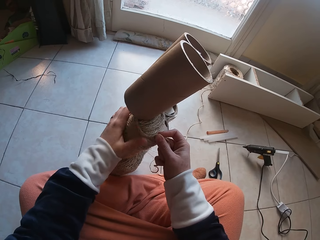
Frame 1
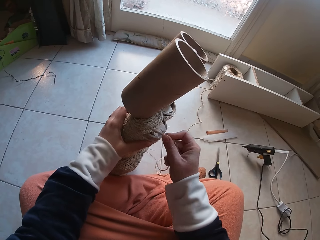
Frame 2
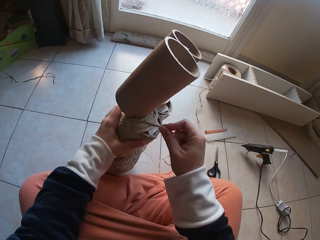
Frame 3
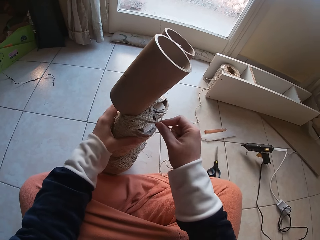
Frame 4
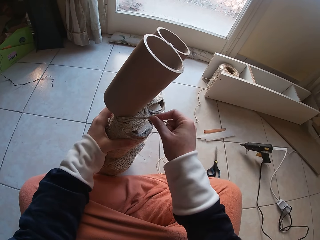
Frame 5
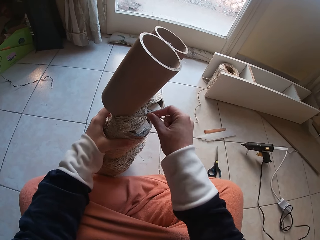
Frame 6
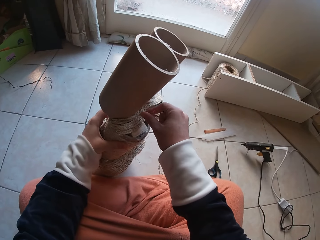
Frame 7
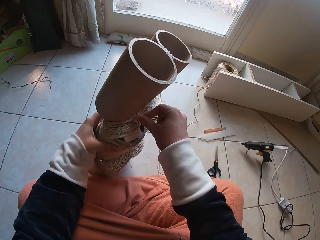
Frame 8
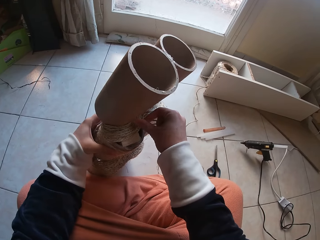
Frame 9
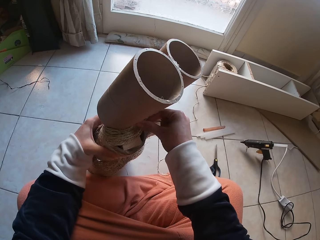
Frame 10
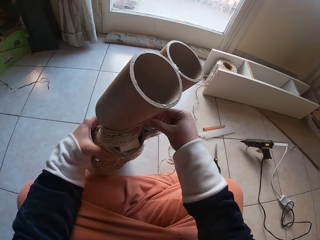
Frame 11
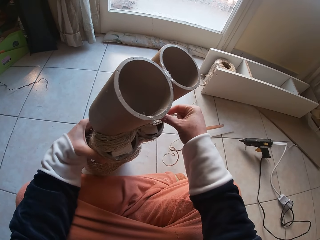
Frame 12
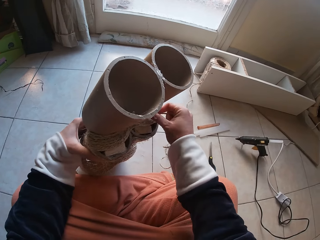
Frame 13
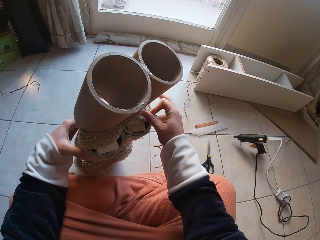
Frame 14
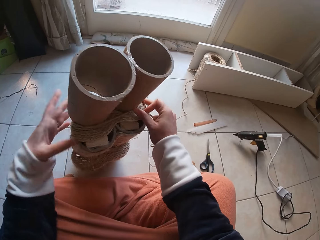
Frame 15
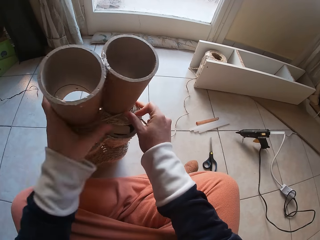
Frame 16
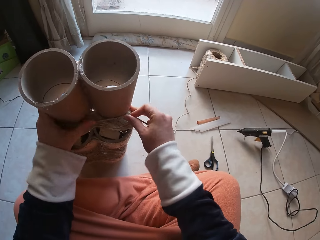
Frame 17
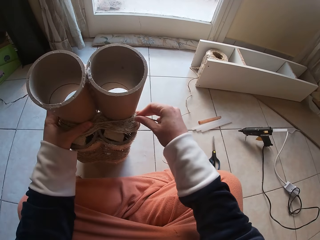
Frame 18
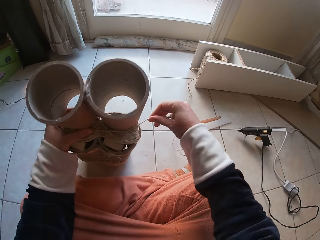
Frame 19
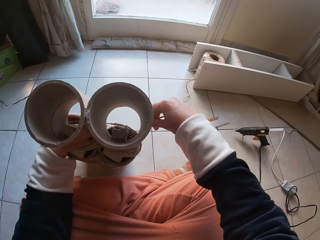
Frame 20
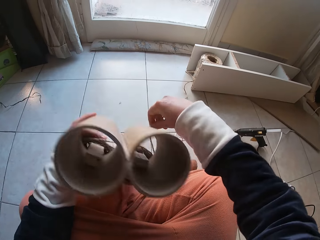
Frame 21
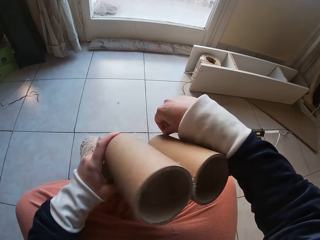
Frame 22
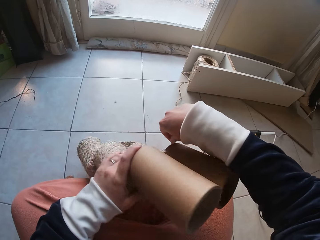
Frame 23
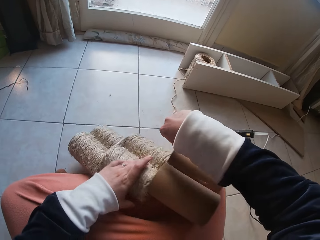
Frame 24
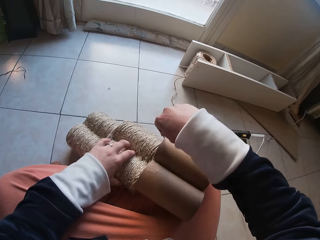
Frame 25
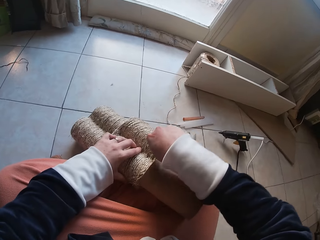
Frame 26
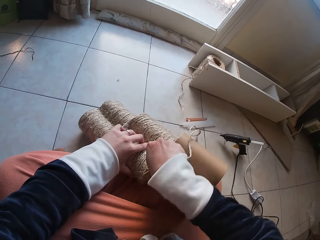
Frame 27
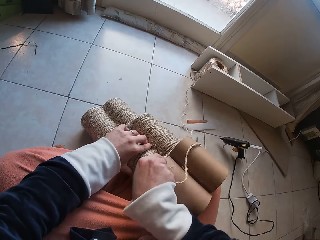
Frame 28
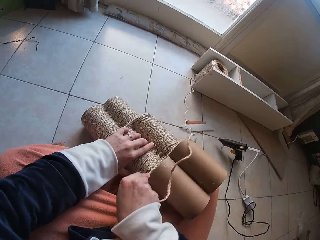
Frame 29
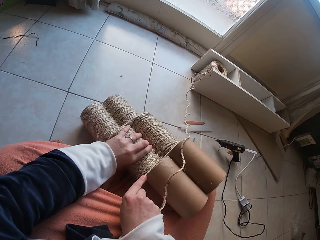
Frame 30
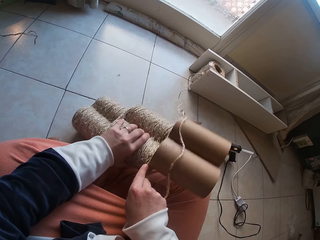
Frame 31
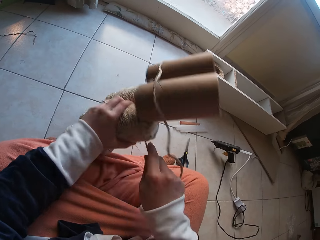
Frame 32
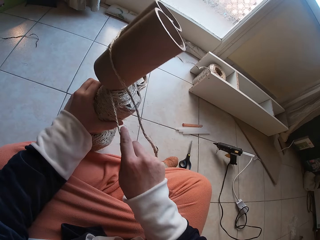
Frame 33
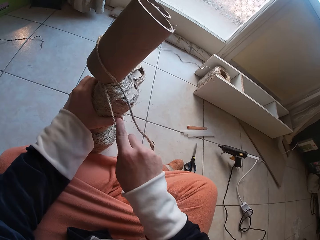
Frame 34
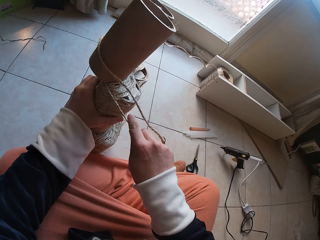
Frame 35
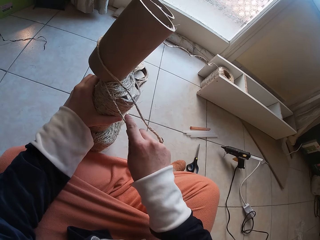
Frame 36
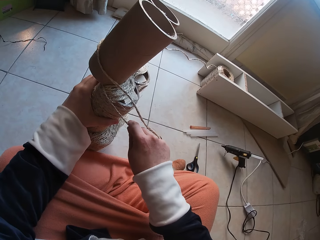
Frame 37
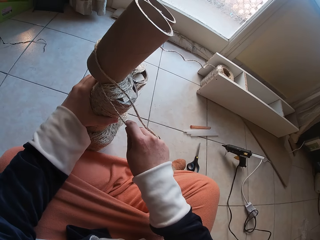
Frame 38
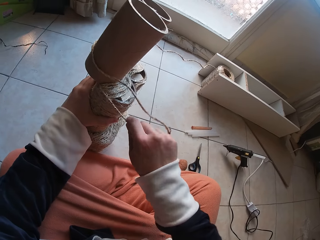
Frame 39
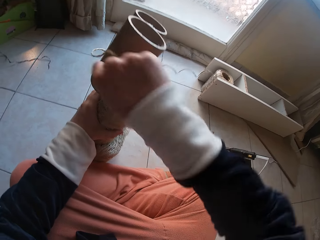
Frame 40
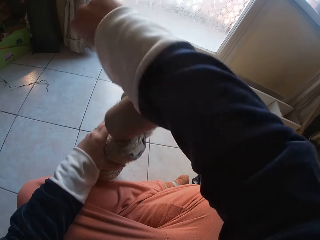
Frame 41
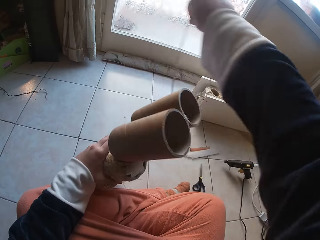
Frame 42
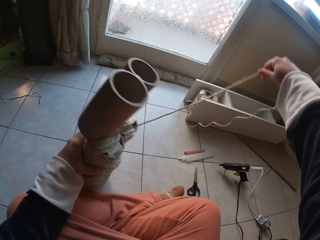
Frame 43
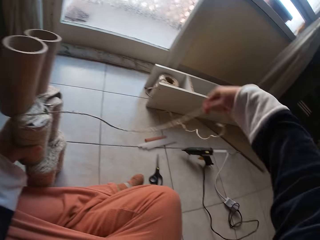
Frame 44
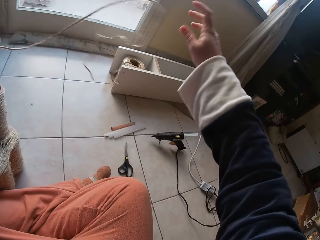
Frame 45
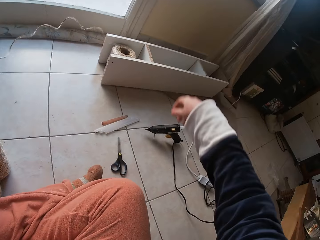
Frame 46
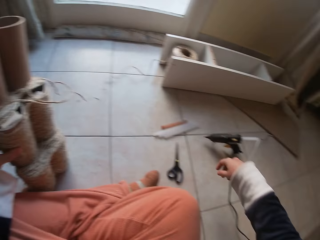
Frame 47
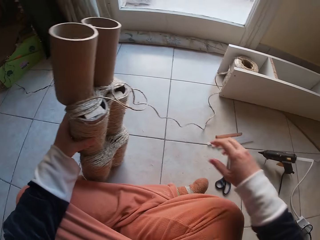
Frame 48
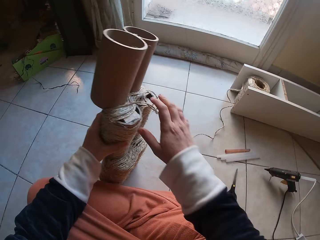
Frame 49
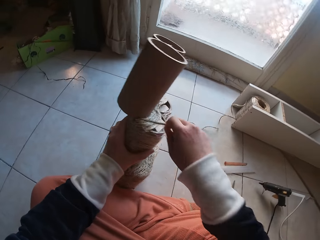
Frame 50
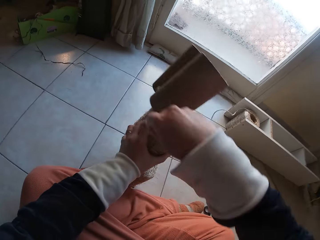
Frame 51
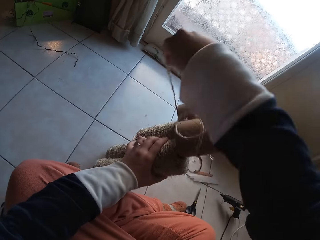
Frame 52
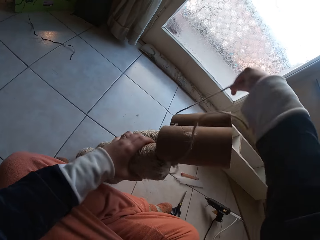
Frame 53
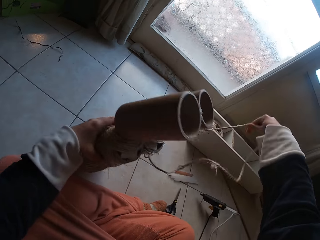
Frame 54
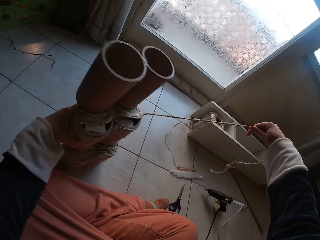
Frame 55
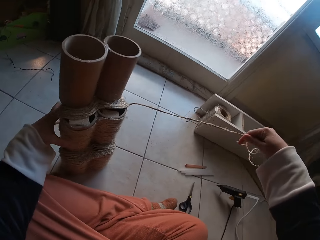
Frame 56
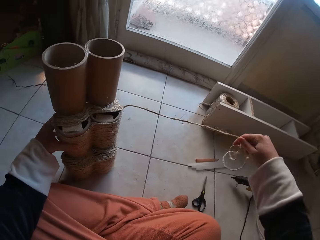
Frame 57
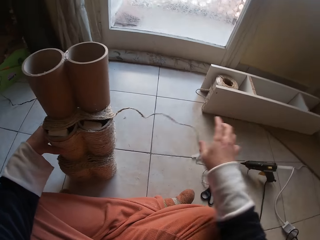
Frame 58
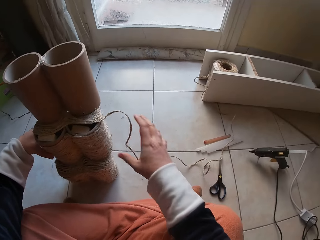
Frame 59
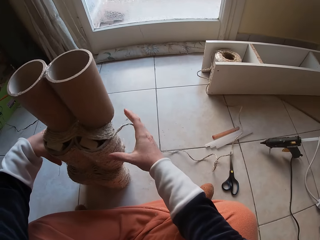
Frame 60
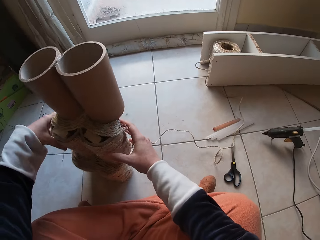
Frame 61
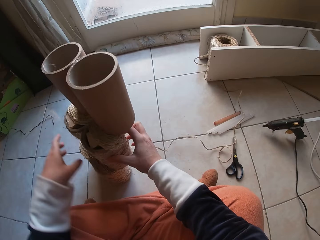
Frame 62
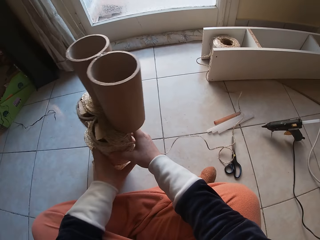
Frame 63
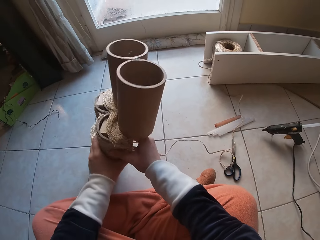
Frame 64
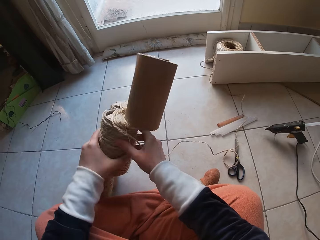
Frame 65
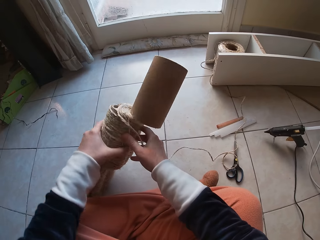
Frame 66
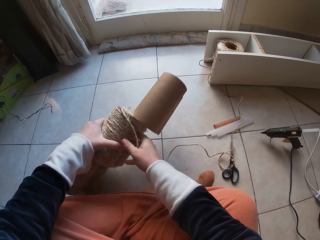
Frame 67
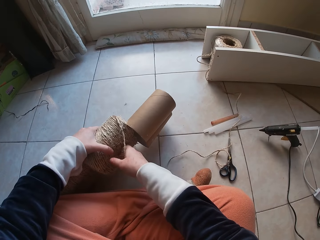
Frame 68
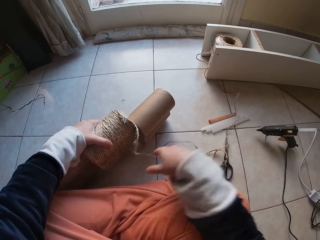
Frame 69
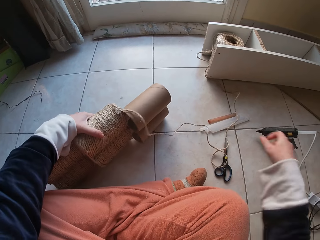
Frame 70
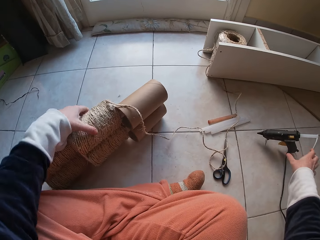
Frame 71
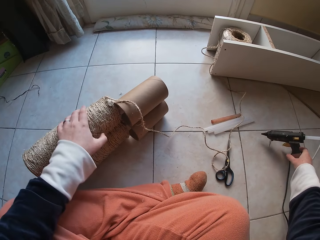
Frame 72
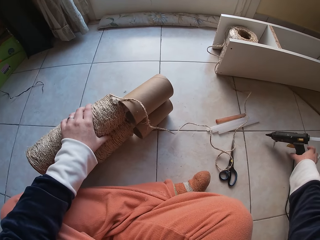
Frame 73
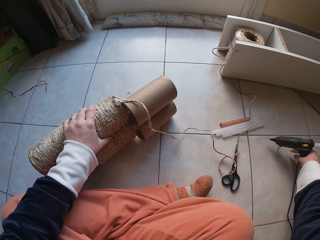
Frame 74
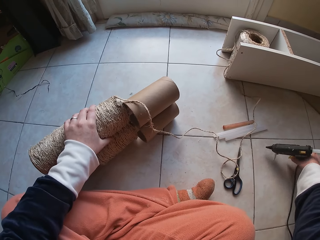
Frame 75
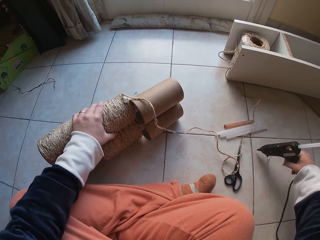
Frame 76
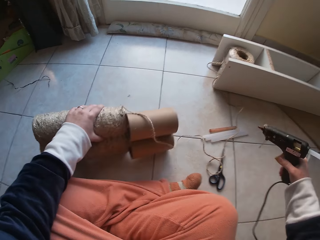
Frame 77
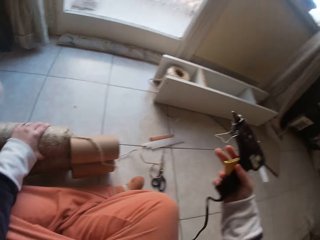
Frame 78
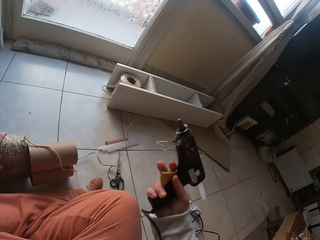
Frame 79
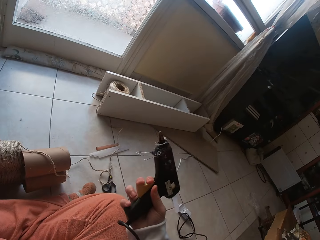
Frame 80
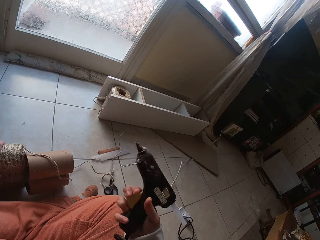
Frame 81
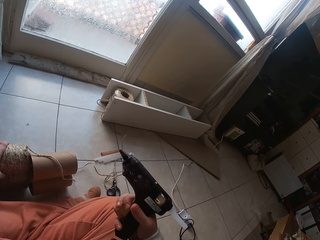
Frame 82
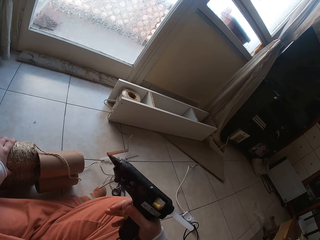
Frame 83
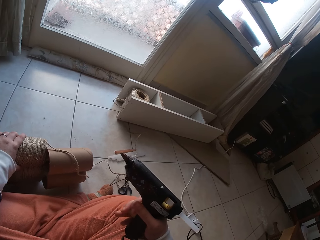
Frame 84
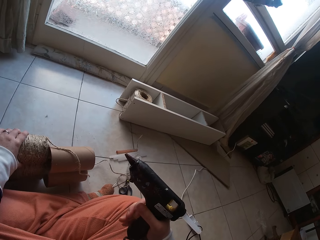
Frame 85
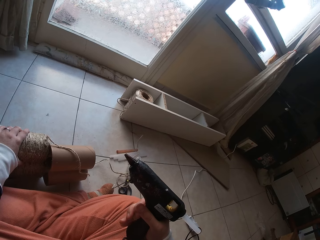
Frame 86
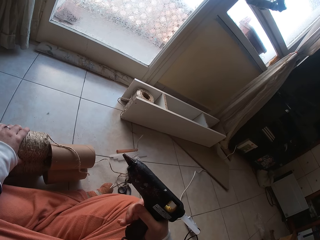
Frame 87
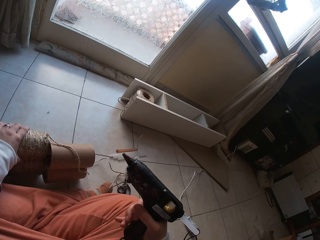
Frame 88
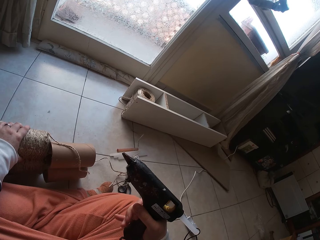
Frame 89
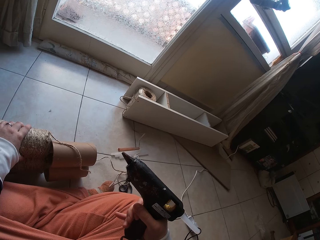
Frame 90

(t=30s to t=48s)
The camera wearer rolls up the thread around the cardboard tube in her left hand with her right hand. She loosens the thread from the cardboard tube in her left hand with her right hand. She throws the thread. She holds the thread. She unfolds the thread. She holds something. She puts something down. She picks up a glue gun on the floor with her right hand. She holds the glue gun. She presses the glue gun with her right hand.

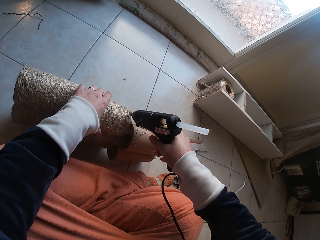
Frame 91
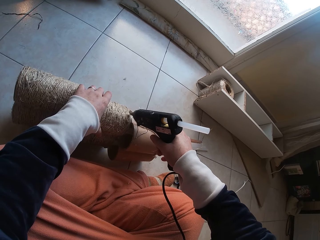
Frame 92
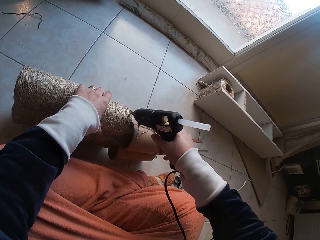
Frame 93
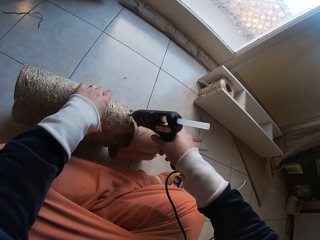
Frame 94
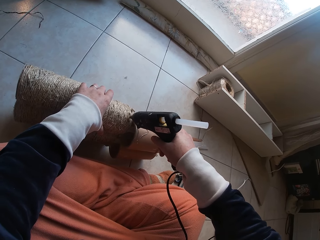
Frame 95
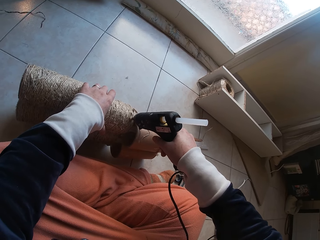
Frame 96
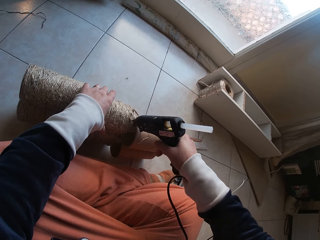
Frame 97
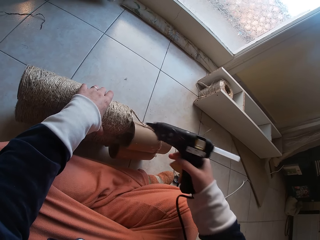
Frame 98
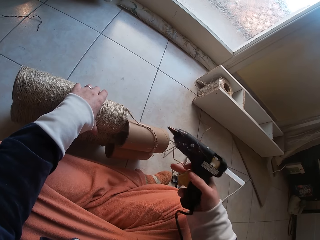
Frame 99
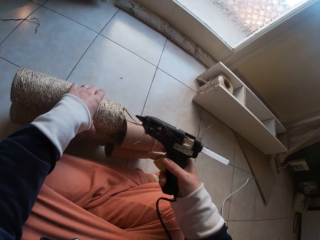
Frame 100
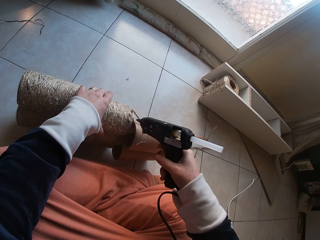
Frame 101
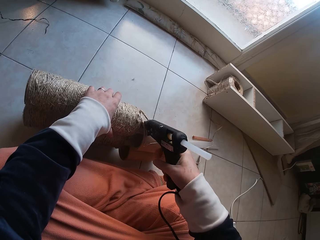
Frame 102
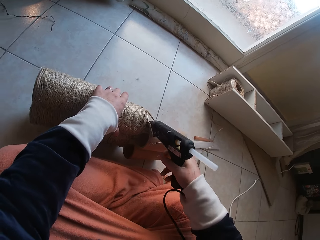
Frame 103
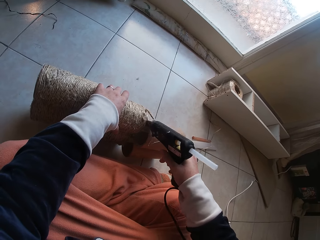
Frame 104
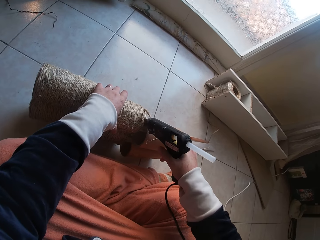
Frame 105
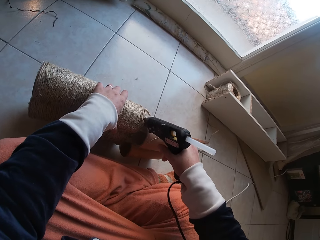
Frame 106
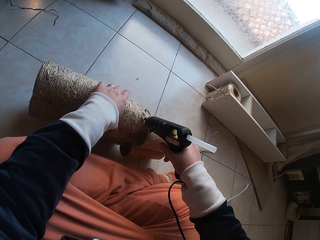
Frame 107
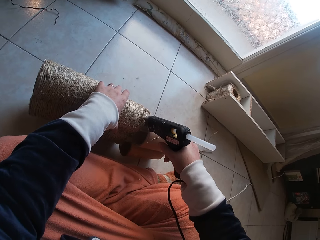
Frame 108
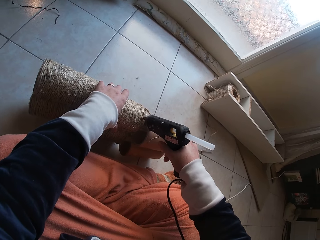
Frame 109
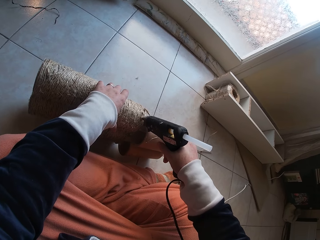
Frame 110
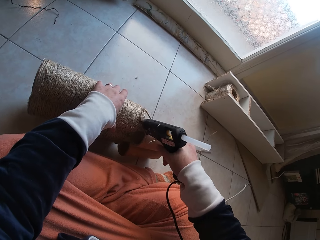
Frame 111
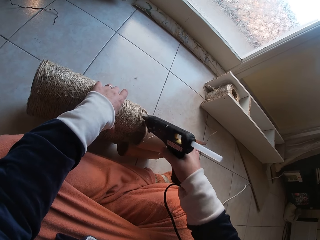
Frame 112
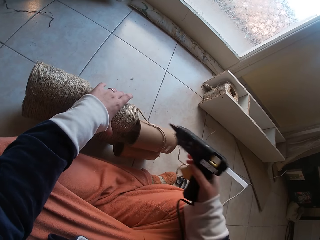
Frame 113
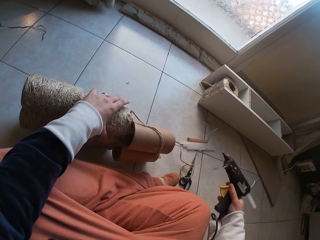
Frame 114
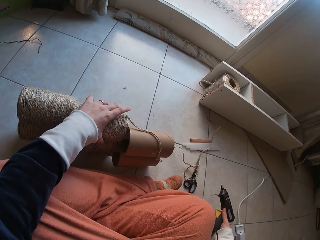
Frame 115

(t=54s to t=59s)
The camera wearer holds the glue gun. They apply the glue on the thread.
